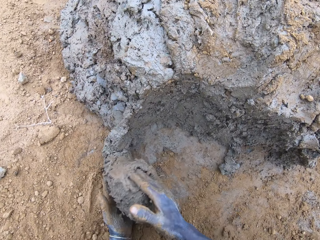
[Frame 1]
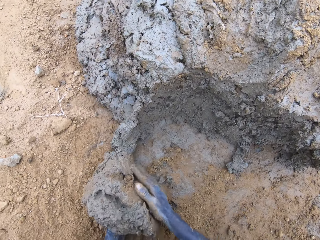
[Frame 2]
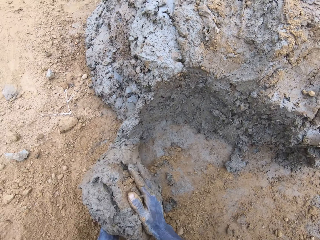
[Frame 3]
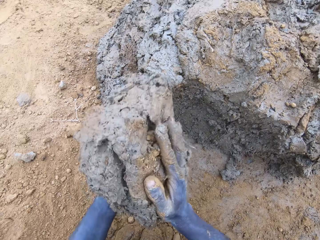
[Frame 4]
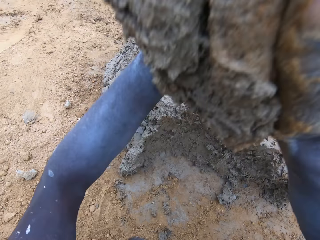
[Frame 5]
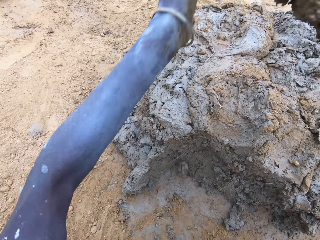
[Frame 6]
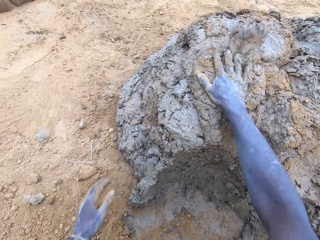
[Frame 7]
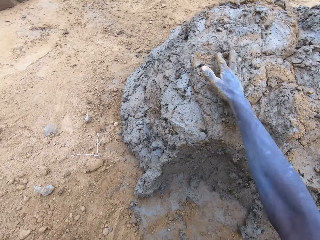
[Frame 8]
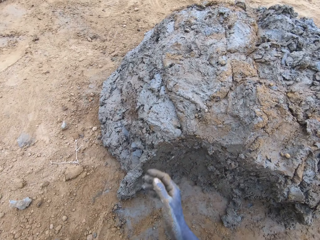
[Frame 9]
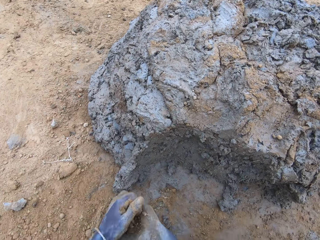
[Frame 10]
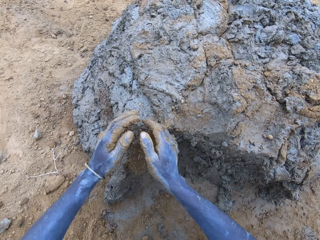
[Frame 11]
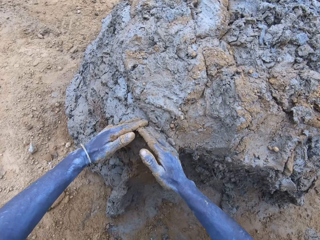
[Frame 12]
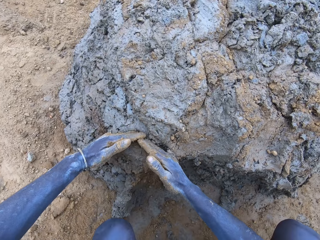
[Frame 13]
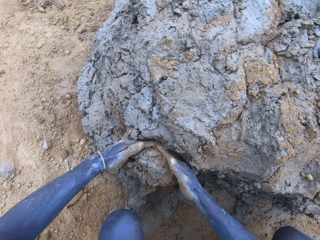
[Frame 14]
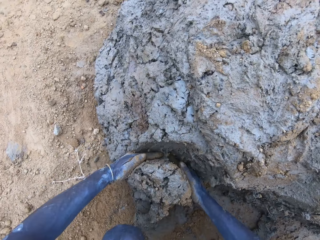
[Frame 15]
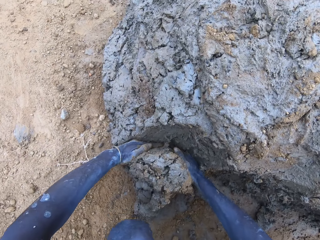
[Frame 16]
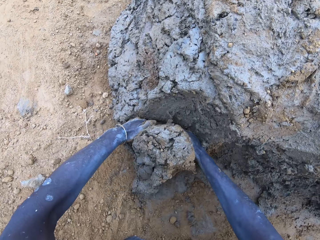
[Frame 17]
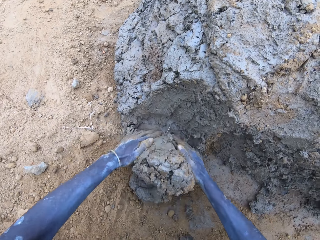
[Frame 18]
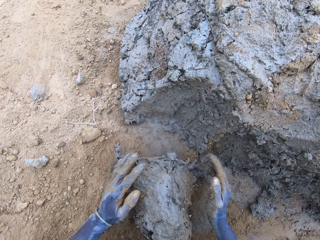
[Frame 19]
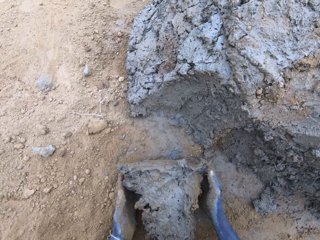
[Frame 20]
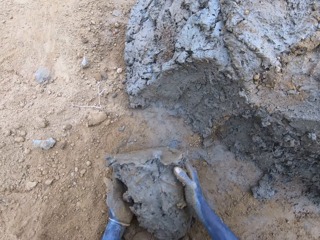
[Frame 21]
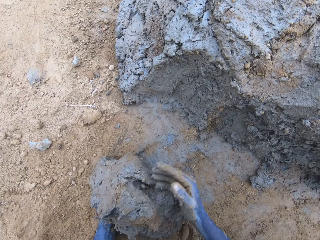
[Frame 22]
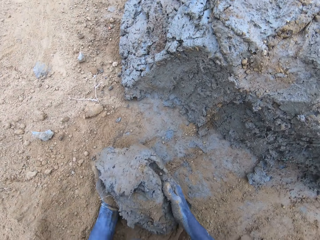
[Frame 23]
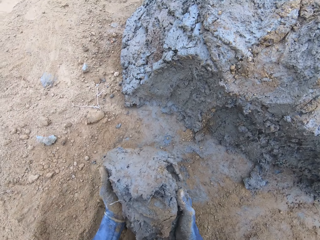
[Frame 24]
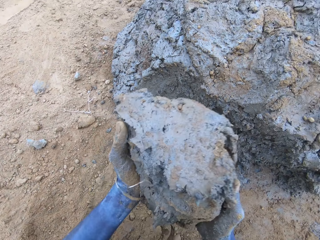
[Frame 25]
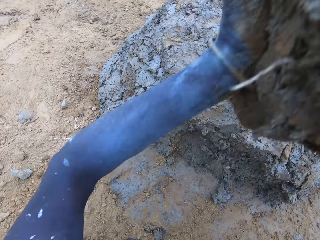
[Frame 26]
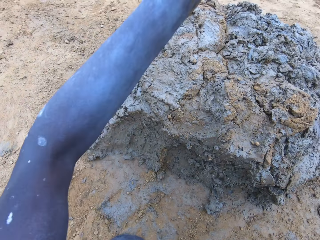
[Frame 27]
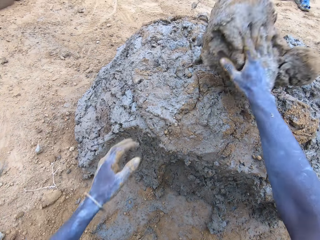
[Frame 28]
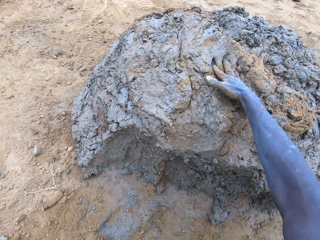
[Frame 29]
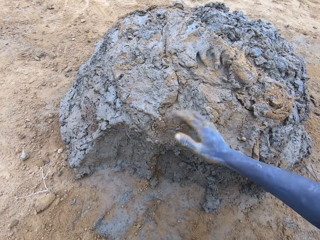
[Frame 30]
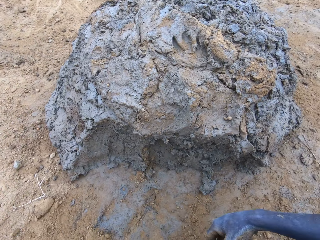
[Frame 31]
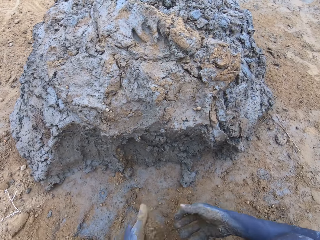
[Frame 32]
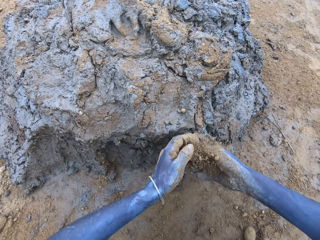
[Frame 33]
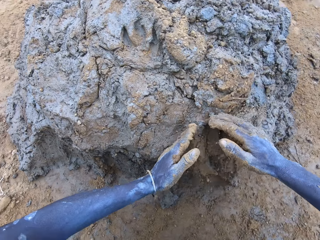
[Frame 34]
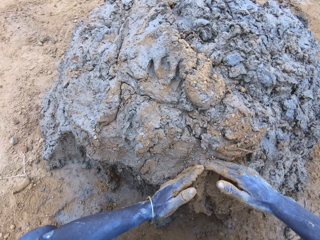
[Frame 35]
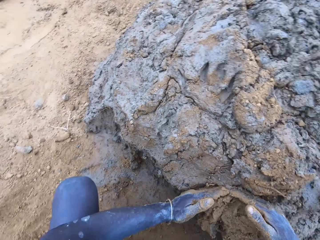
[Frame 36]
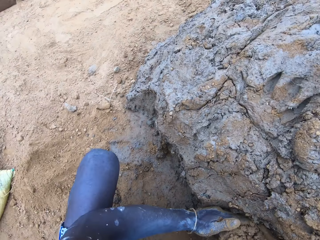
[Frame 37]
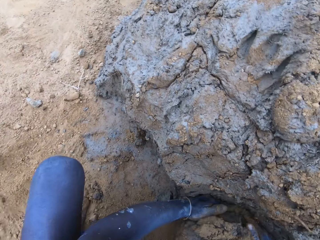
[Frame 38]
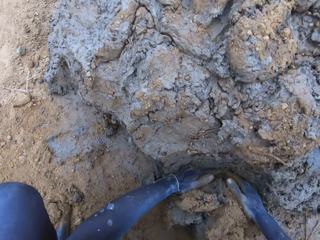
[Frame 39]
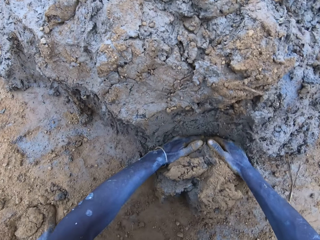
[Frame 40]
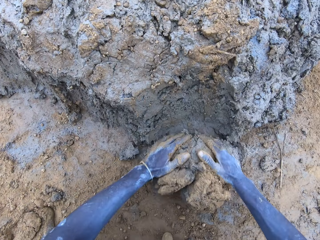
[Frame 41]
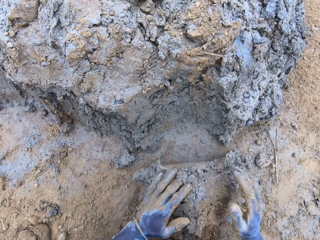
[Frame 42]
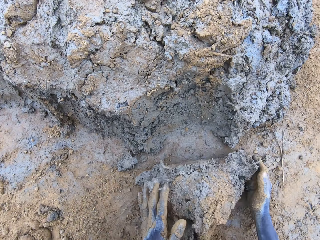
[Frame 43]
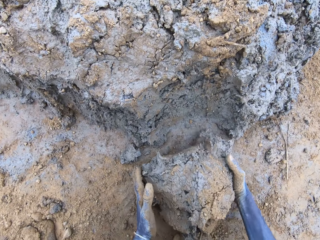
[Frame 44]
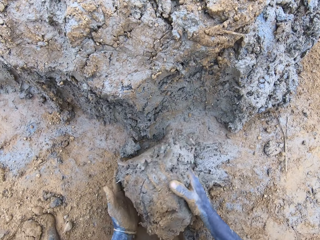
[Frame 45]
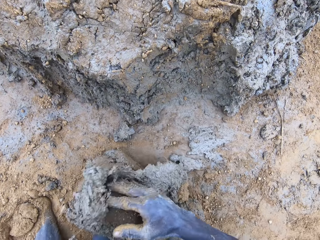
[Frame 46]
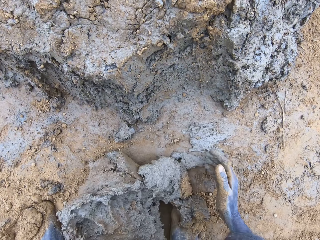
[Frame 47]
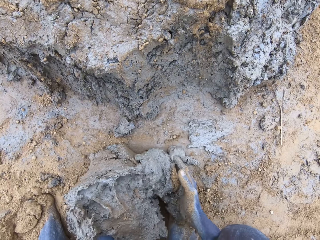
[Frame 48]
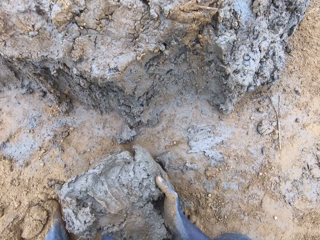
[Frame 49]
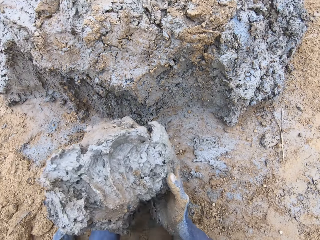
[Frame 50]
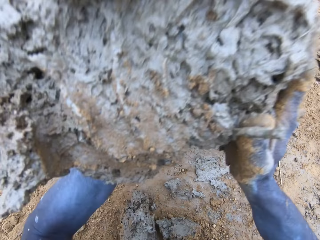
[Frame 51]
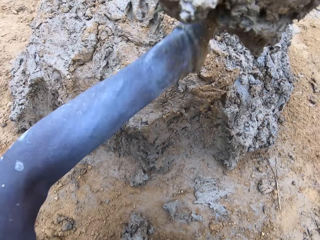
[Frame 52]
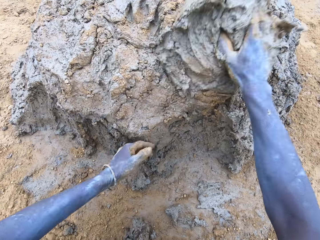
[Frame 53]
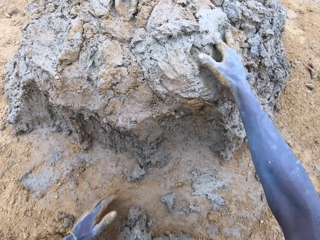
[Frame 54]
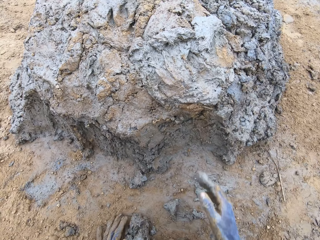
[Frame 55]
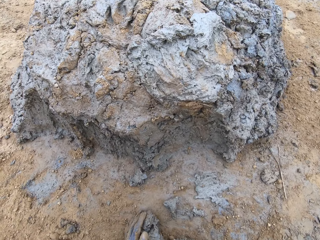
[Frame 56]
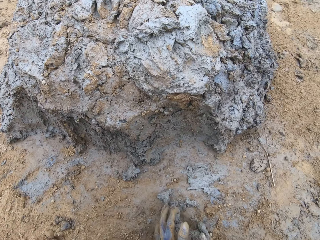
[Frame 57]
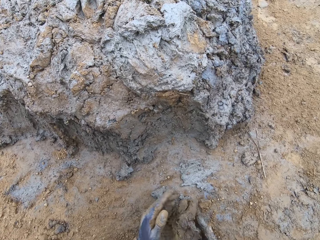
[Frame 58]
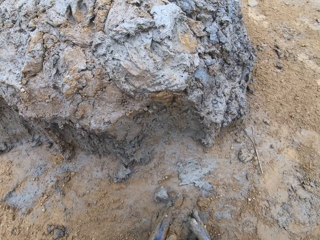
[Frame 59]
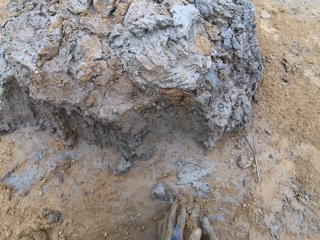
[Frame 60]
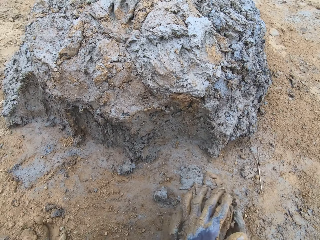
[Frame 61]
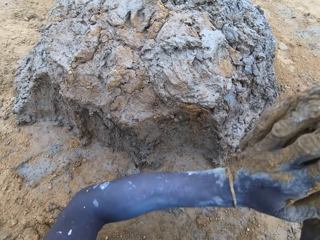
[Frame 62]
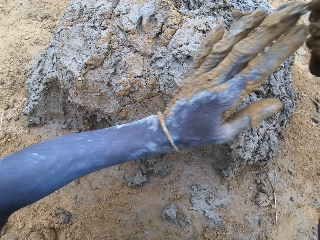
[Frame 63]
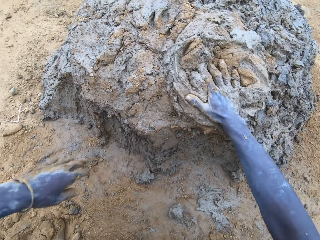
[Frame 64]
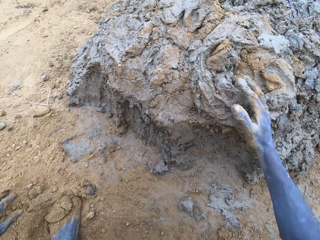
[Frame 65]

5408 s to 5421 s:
The camera wearer holds the mud. They drop the mud. They cut the mud. They hold the mud. They drop the mud. They cut the mud. They hold the mud. They drop the mud. They pick up and drop the mud.

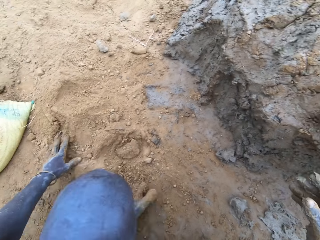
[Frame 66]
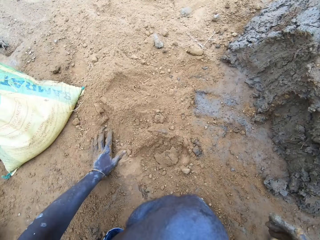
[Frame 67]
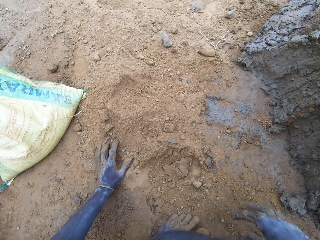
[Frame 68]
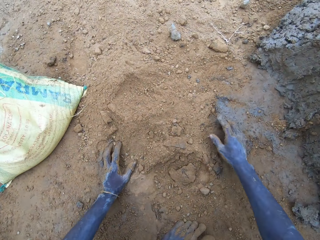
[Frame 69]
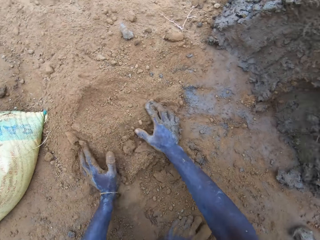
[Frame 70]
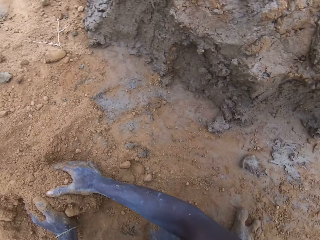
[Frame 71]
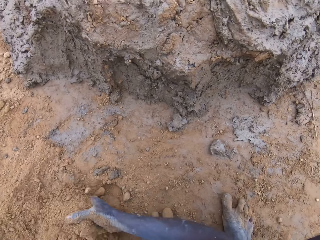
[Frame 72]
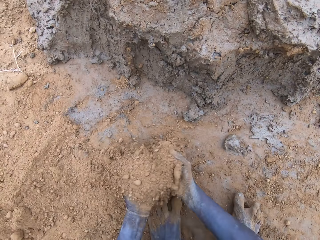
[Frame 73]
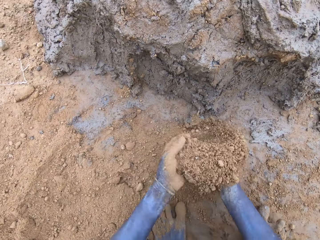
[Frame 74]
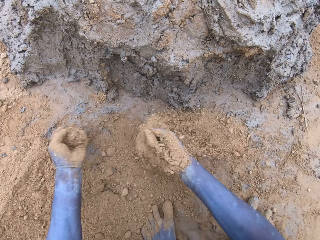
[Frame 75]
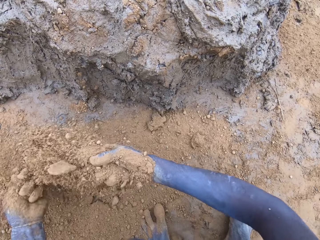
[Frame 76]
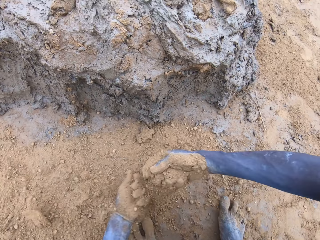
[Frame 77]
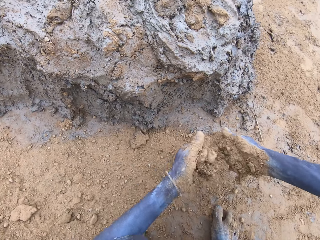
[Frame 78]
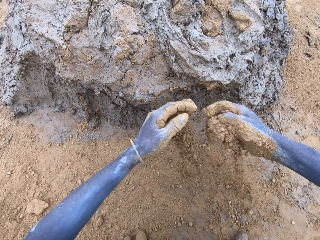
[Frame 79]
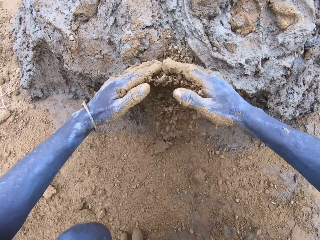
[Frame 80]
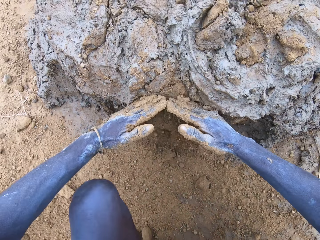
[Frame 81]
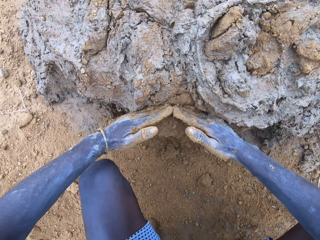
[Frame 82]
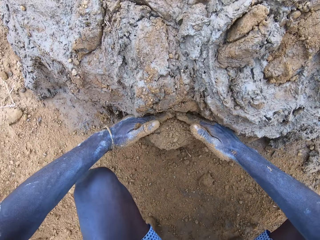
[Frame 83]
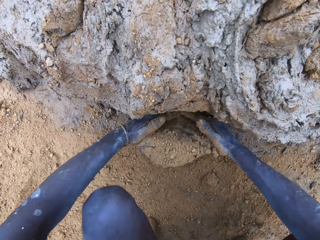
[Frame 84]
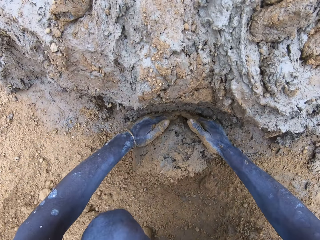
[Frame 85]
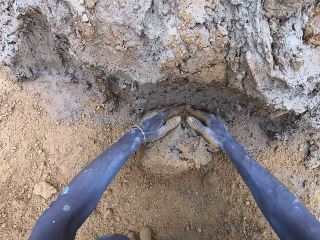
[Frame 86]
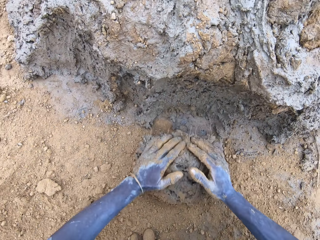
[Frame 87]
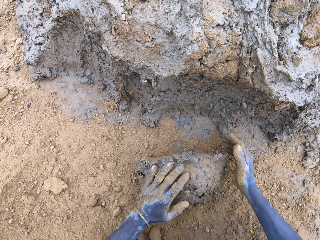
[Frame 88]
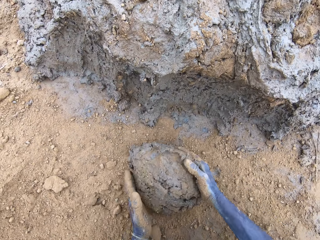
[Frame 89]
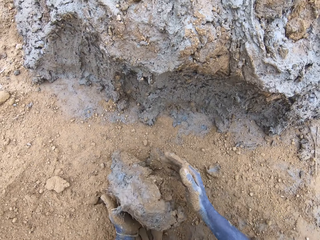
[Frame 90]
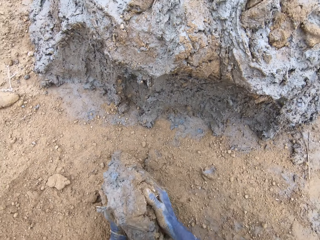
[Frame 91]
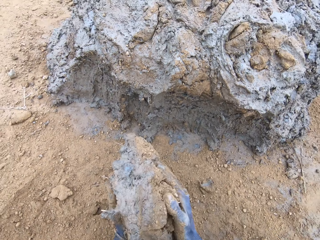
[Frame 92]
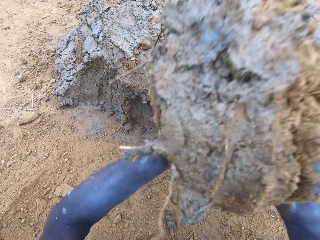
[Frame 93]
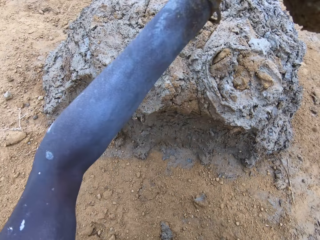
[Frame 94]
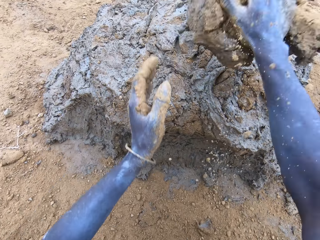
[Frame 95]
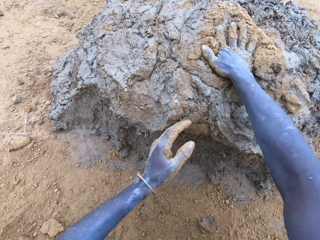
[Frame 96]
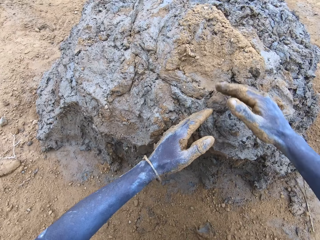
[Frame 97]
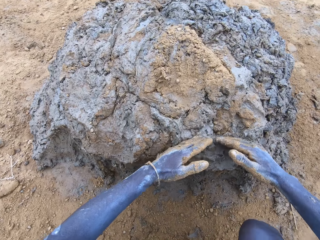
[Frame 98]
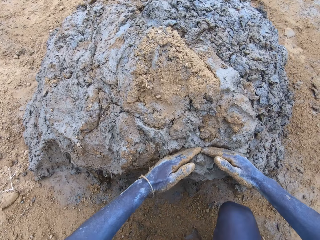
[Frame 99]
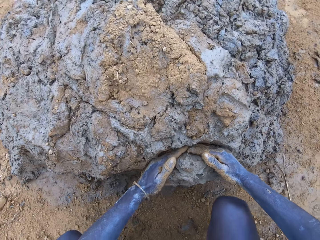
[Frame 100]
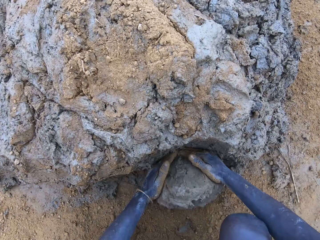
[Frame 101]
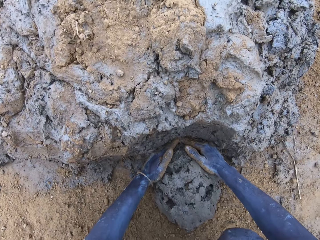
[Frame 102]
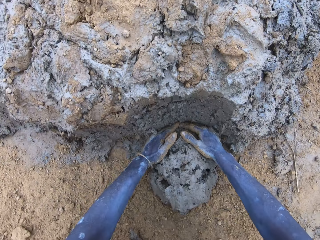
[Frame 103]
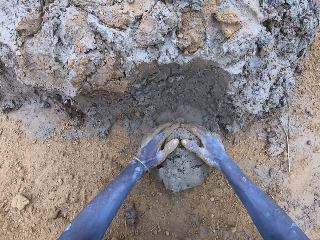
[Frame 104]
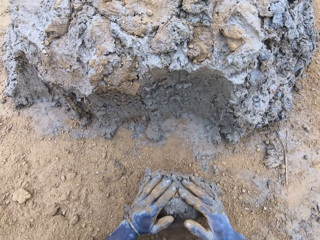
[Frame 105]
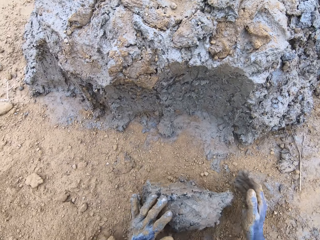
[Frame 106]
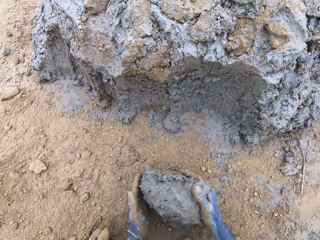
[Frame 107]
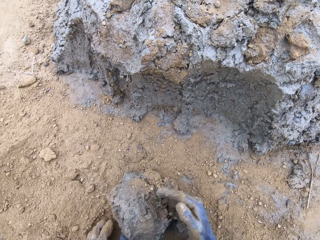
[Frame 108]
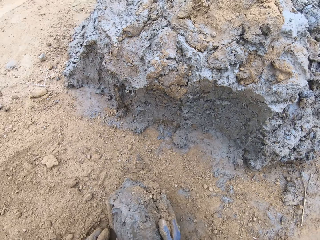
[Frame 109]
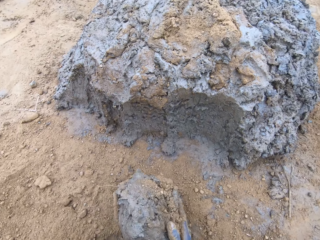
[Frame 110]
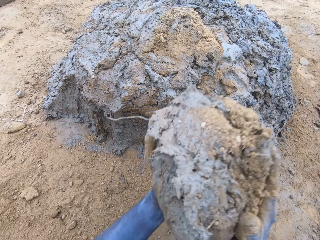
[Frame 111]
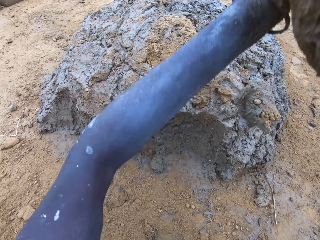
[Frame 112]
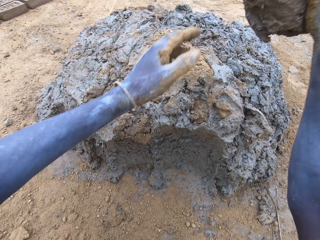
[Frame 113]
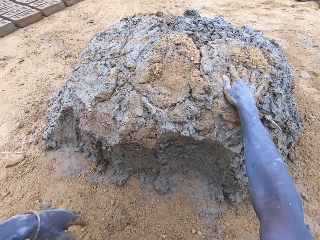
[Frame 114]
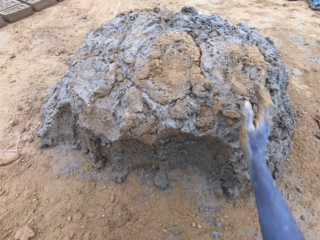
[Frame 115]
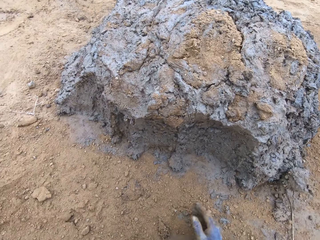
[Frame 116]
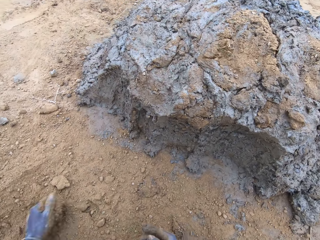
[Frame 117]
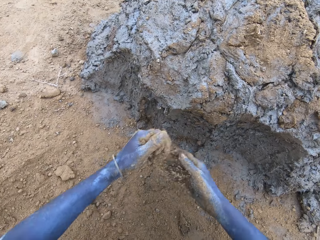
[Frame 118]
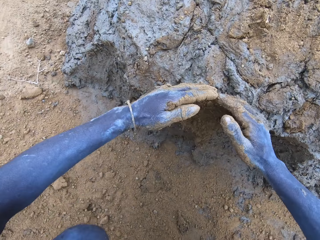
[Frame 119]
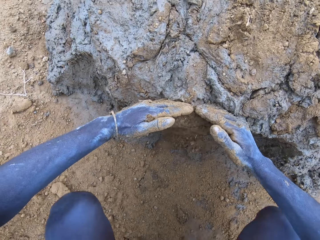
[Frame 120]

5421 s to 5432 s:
The camera wearer cuts the mud. They hold the mud. They drop the mud. They cut the mud. They hold the mud. They drop the mud.
